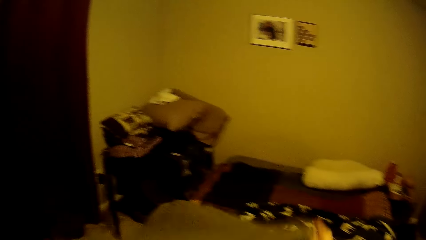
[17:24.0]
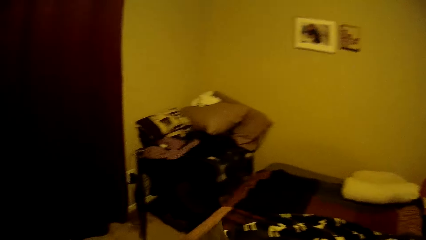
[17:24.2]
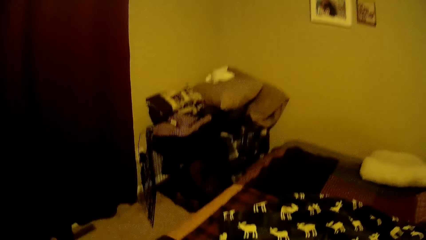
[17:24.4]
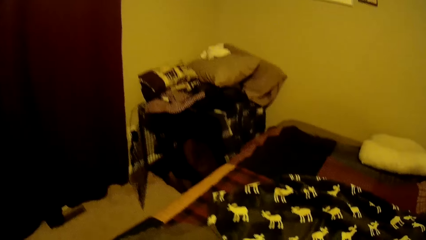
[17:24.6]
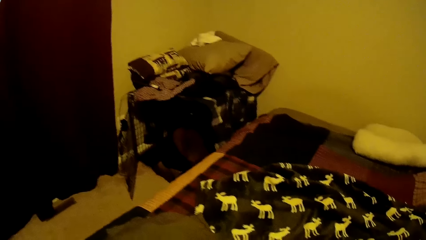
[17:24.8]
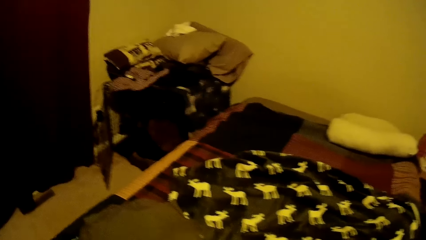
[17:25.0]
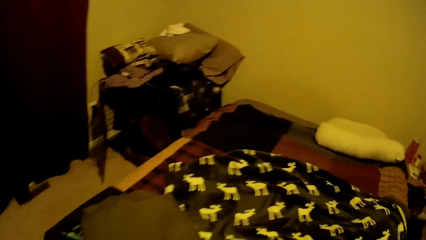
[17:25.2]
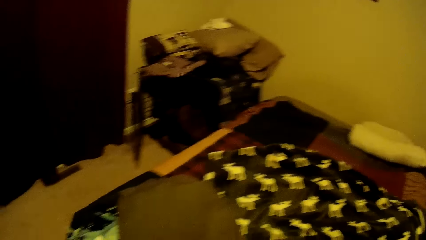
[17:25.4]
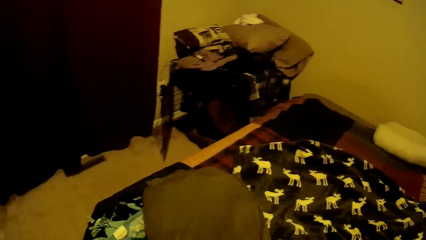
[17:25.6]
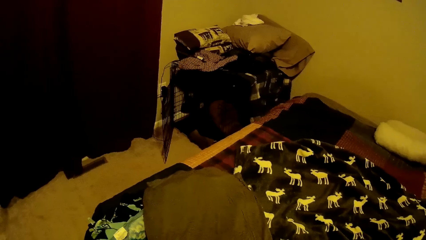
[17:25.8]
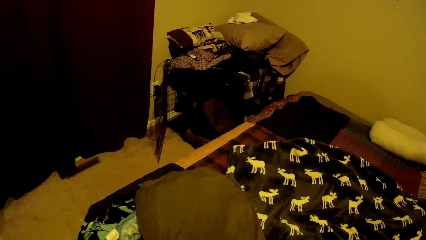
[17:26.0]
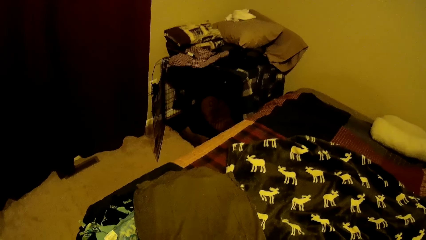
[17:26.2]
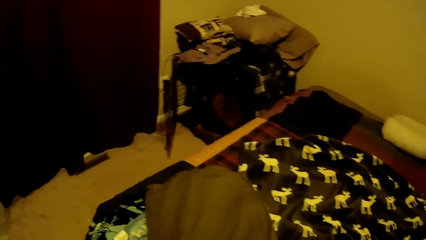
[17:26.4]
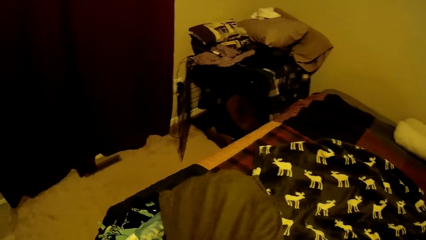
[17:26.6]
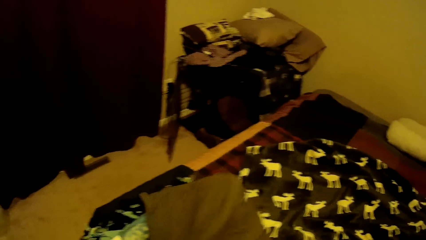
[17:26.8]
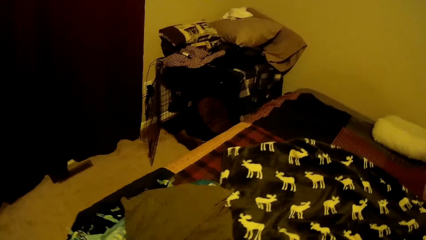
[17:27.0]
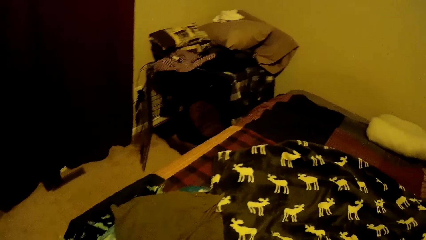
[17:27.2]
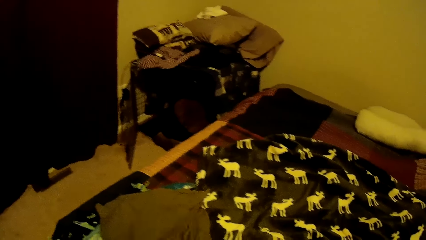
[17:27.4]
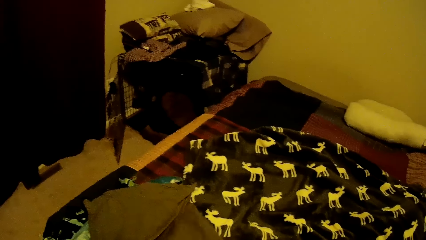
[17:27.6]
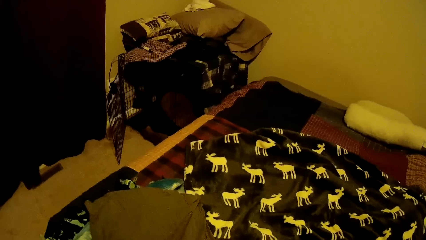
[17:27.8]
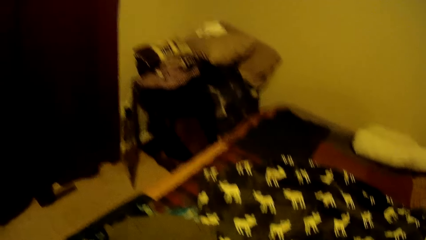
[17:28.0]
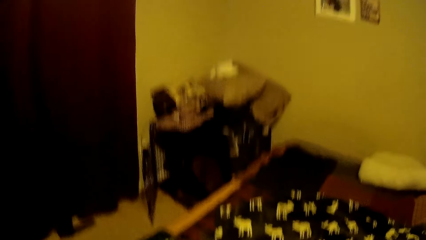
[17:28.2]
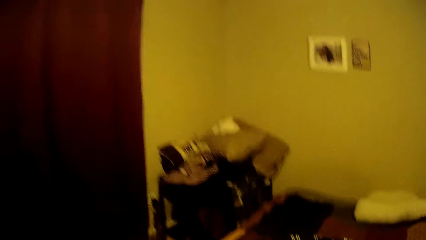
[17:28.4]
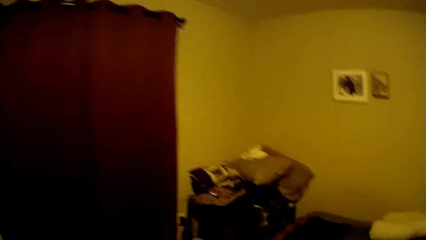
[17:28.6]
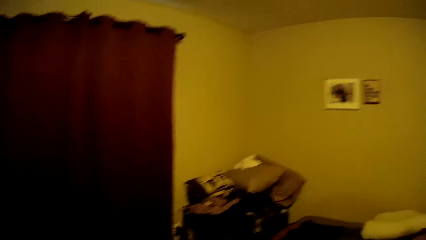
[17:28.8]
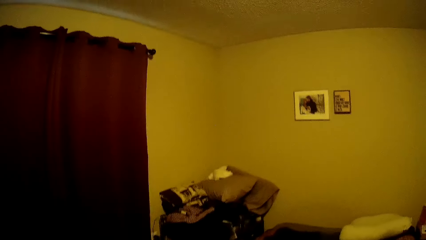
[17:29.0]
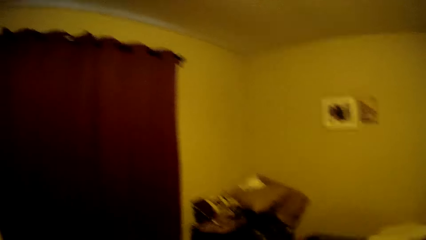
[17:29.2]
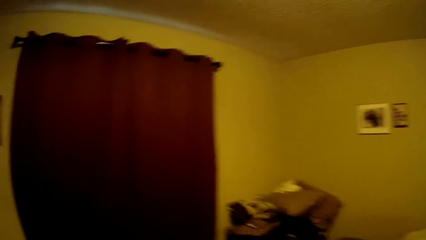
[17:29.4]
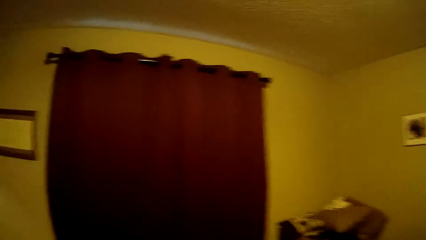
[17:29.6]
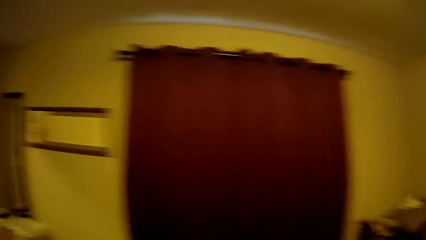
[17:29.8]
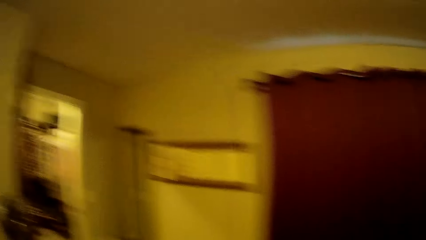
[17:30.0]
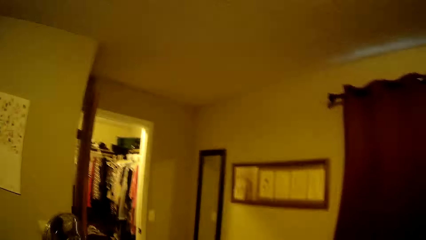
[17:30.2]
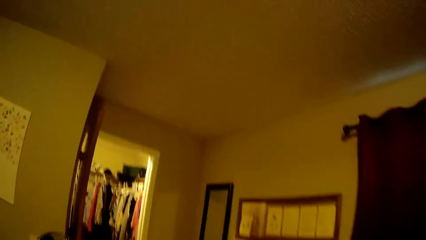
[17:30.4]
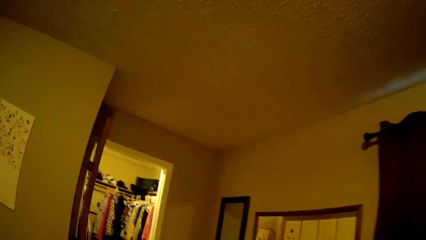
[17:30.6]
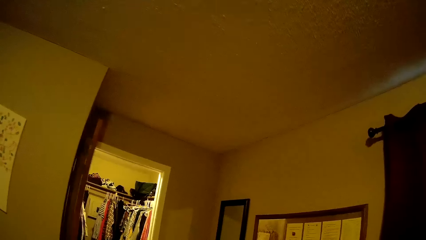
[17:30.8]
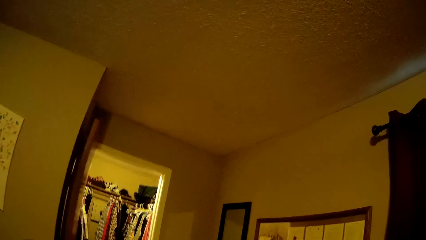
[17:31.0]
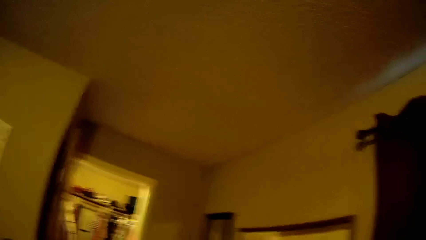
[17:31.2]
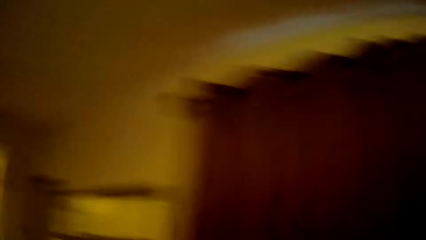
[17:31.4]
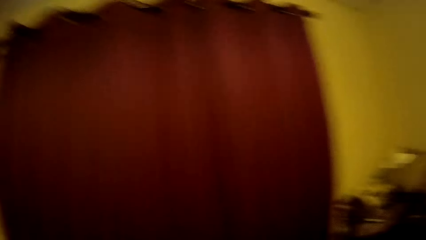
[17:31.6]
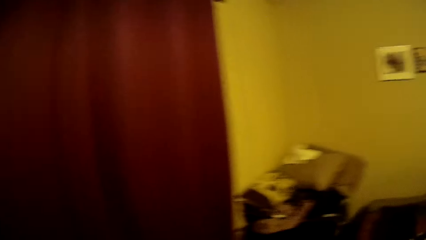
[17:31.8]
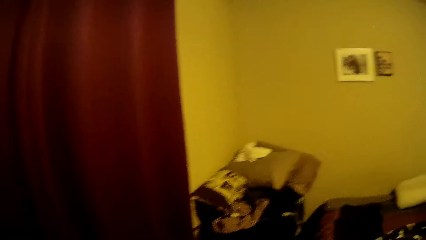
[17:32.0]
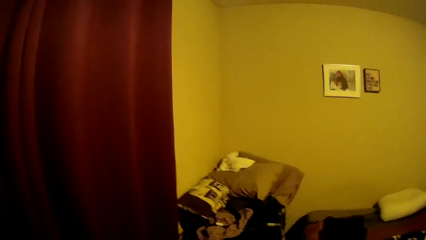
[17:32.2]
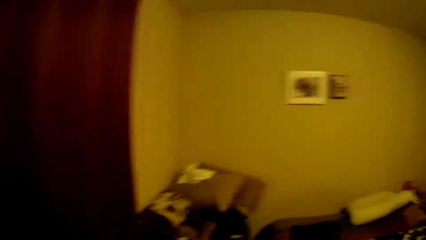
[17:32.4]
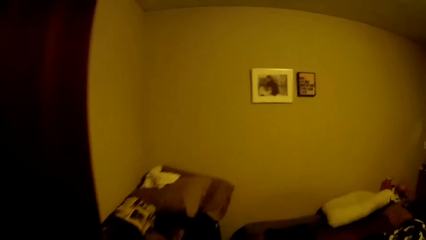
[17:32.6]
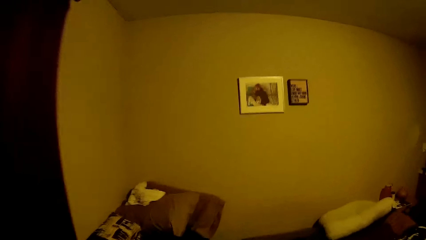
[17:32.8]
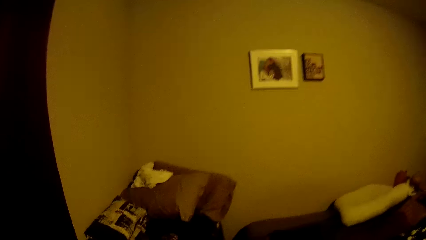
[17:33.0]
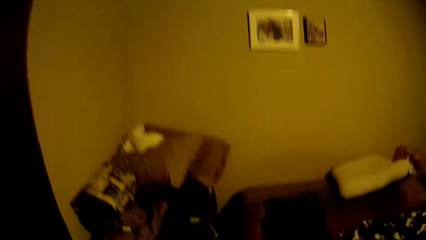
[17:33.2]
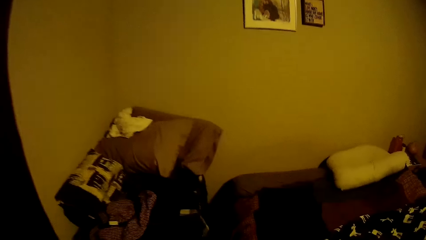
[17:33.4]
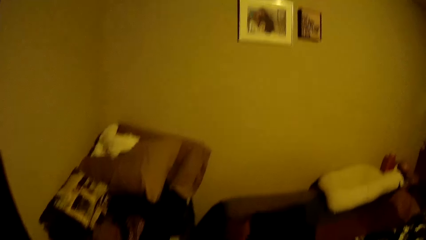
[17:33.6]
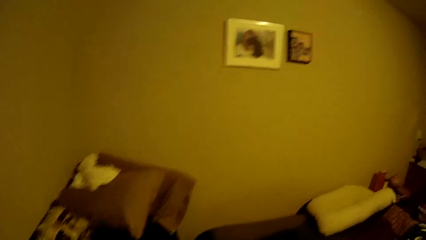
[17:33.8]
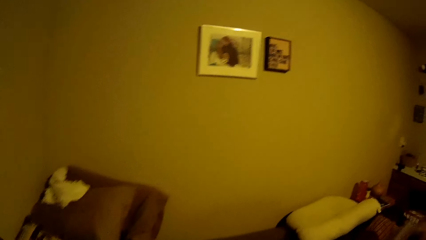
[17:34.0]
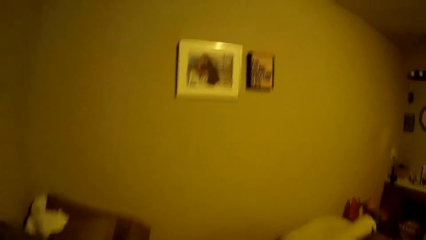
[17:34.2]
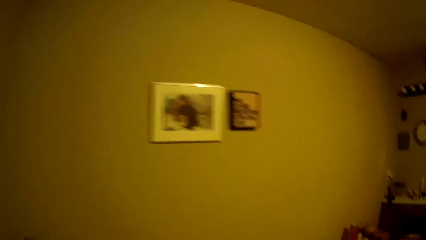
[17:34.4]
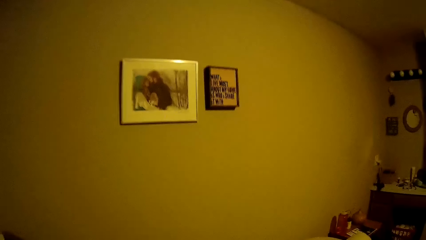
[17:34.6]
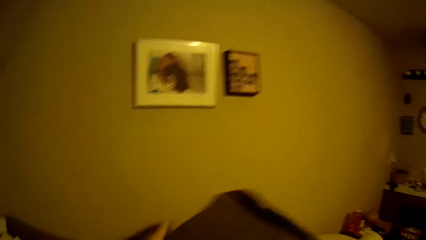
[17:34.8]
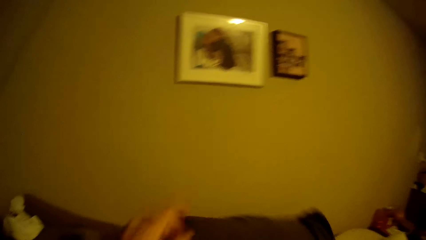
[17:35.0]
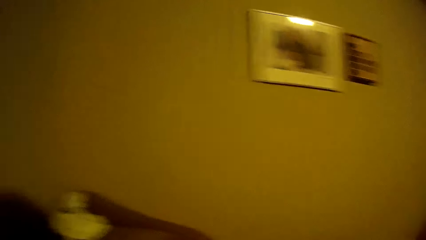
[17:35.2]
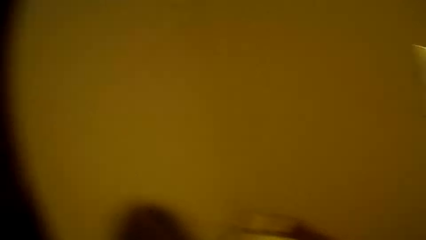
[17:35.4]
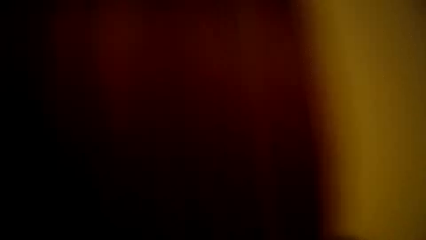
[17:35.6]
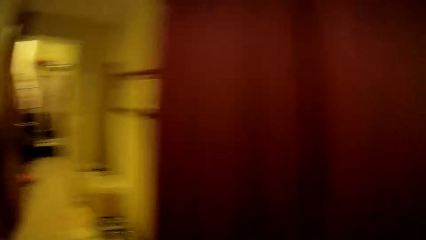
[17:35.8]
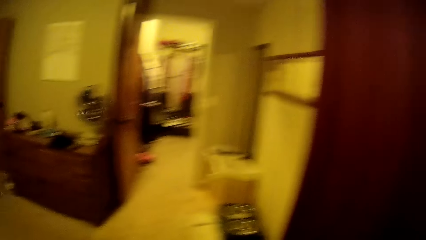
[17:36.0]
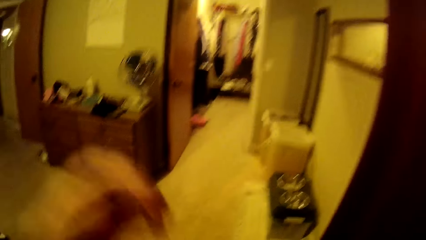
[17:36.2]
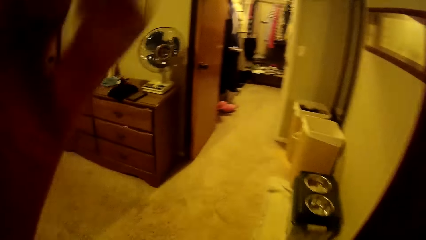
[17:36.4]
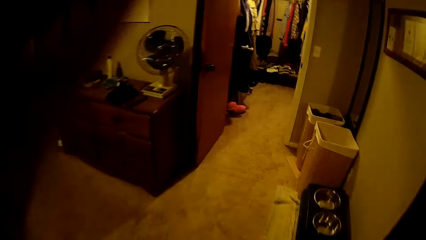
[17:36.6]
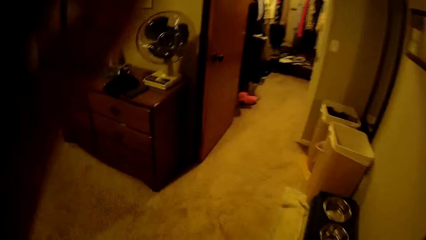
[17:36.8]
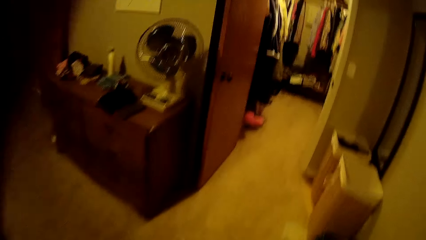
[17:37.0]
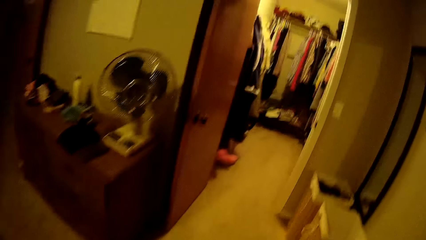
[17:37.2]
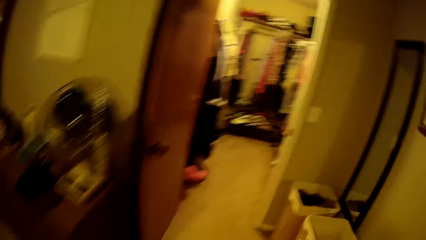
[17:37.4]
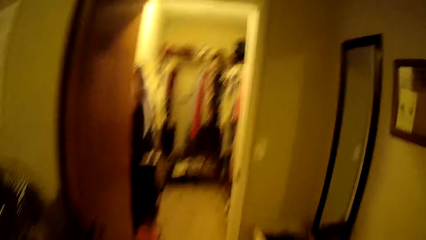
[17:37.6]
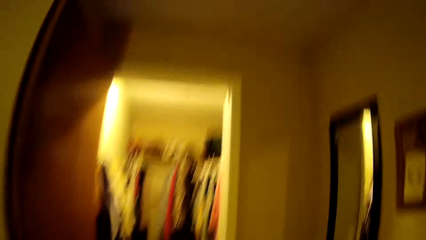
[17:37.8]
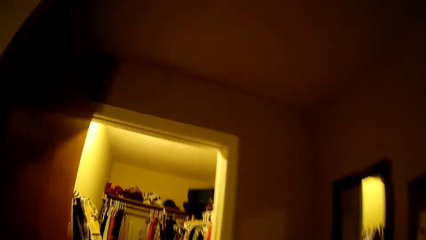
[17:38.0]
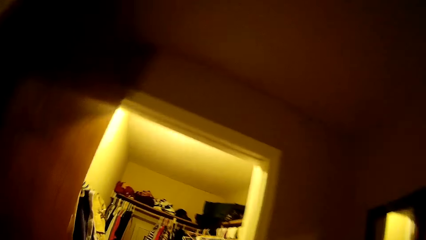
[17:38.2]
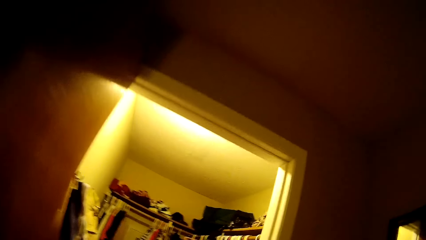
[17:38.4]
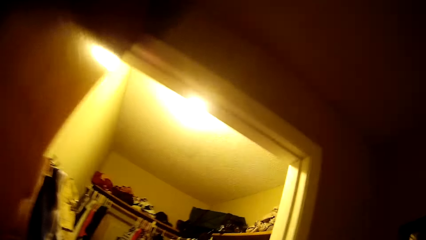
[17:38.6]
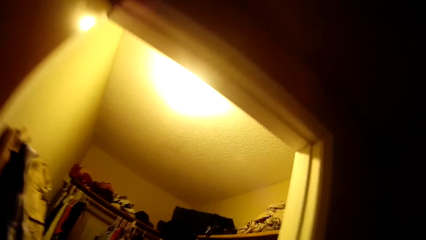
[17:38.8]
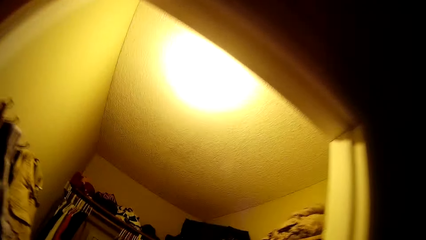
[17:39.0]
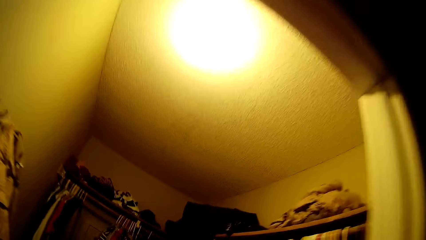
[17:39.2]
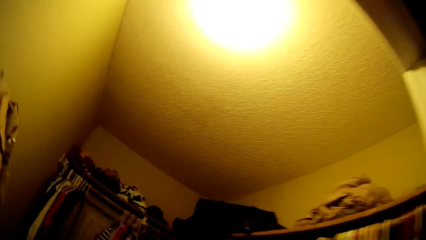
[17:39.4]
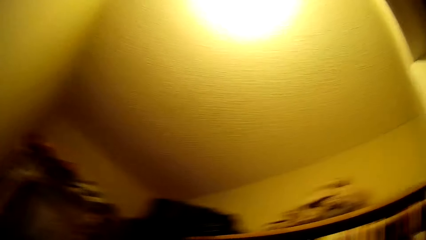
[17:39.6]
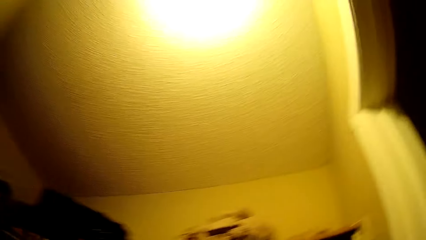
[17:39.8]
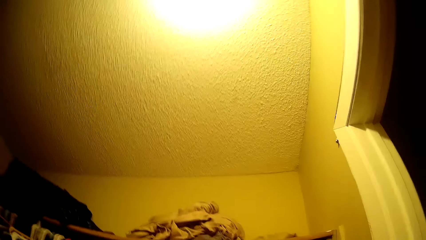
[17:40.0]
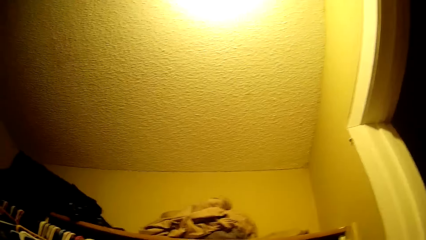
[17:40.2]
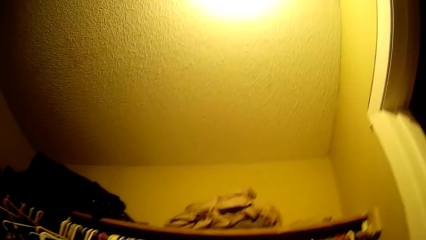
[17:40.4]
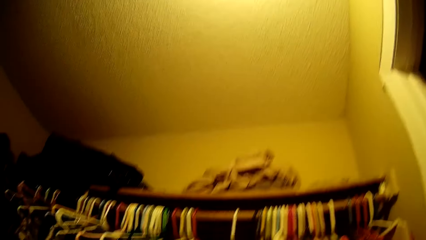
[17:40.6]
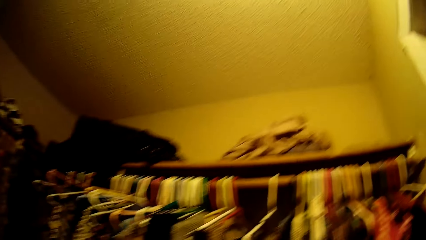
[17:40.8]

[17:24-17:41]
The camera wearer lifts the pillow case up. They lay the pillow case on the bed. They put the pillow inside the pillow case. They adjust the camera. They walk into the closet.
